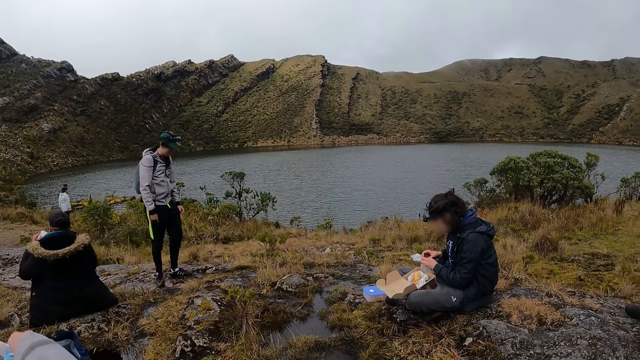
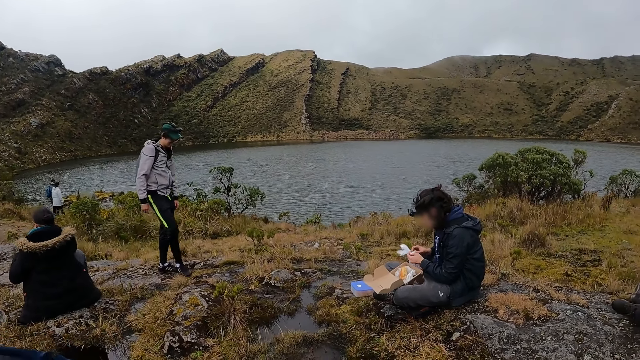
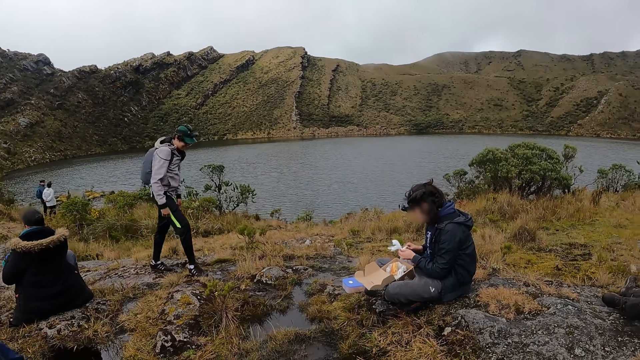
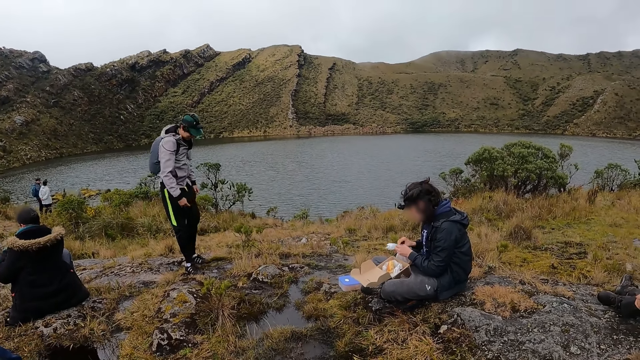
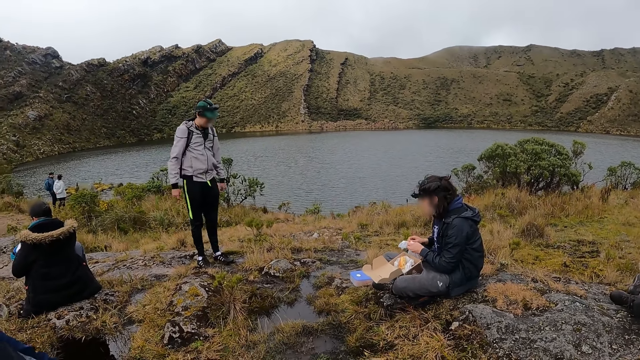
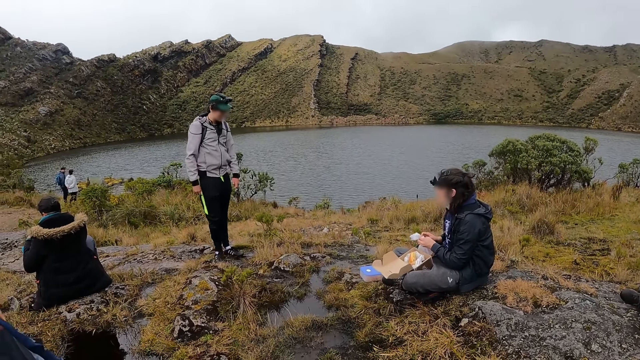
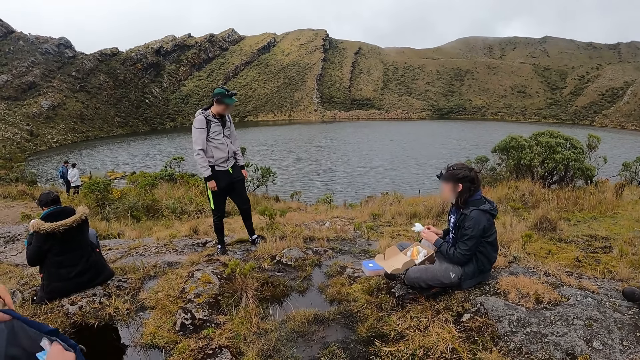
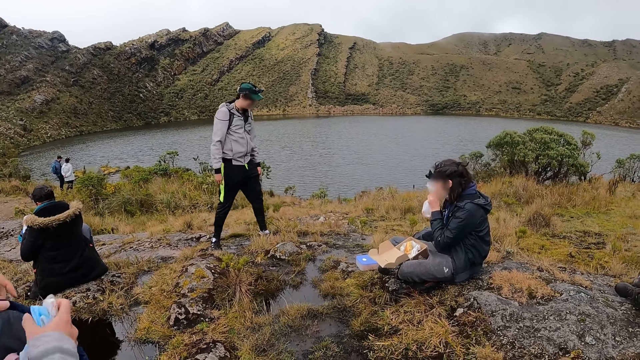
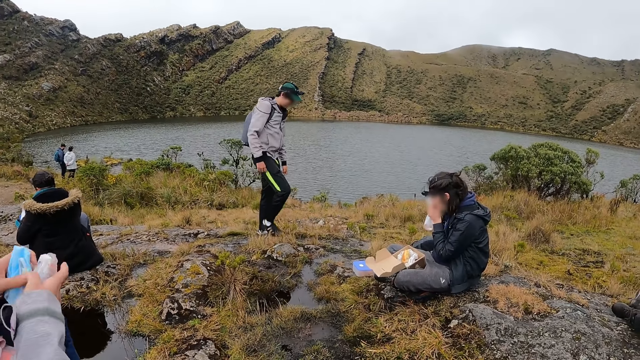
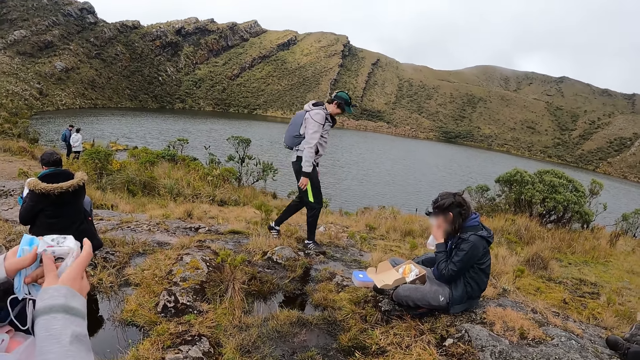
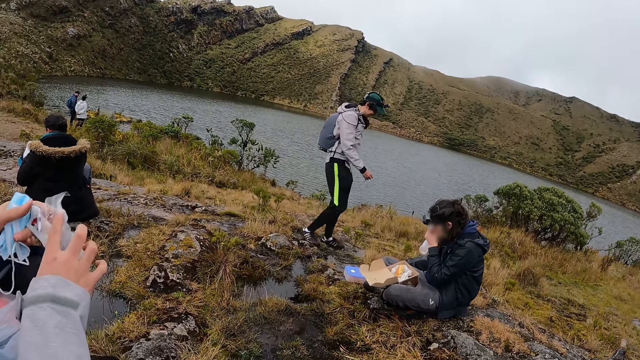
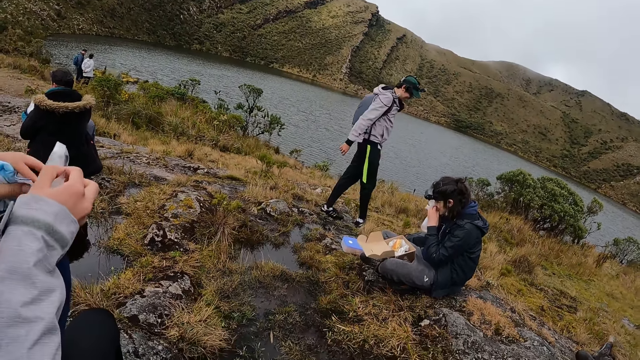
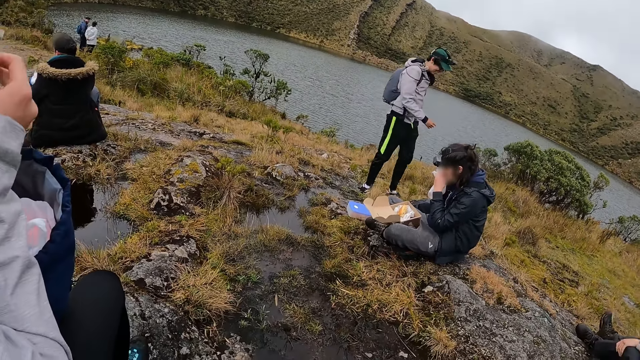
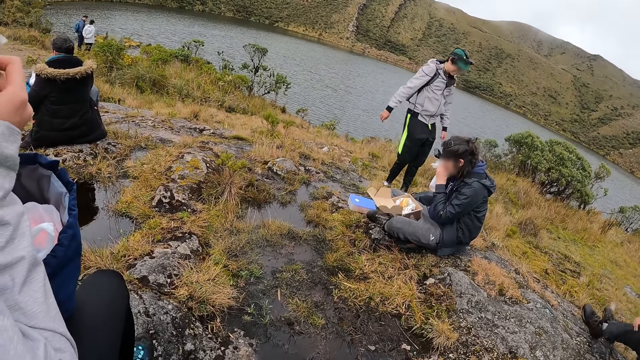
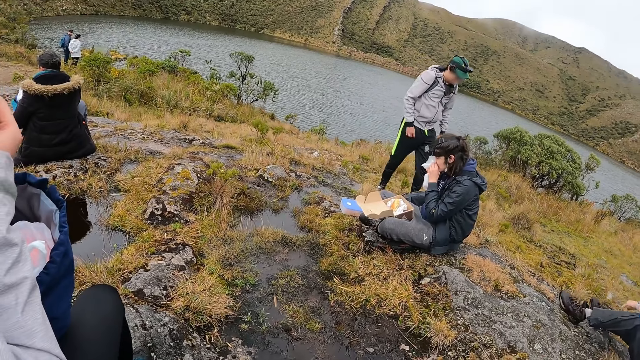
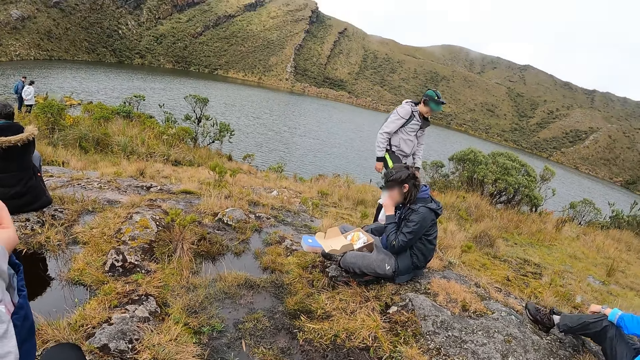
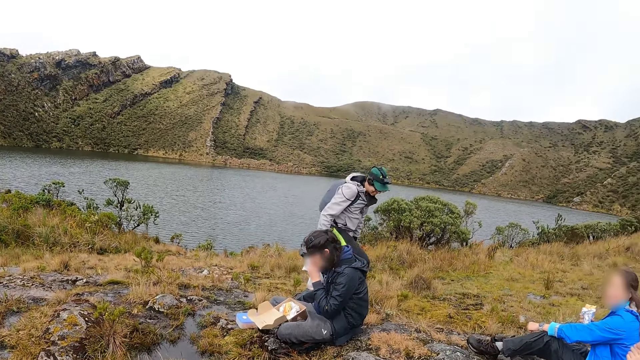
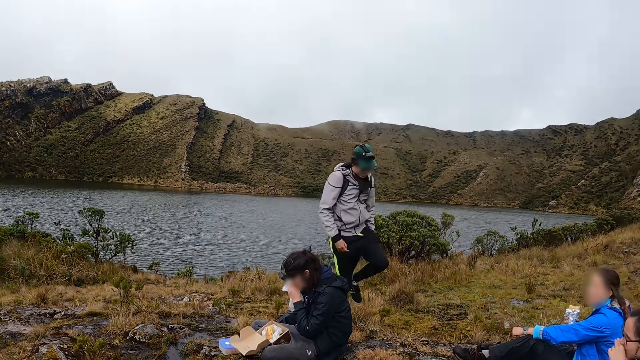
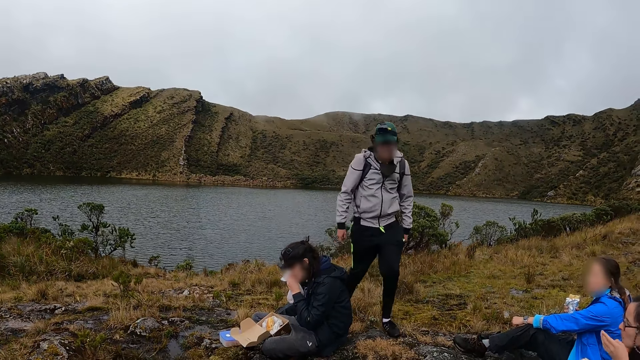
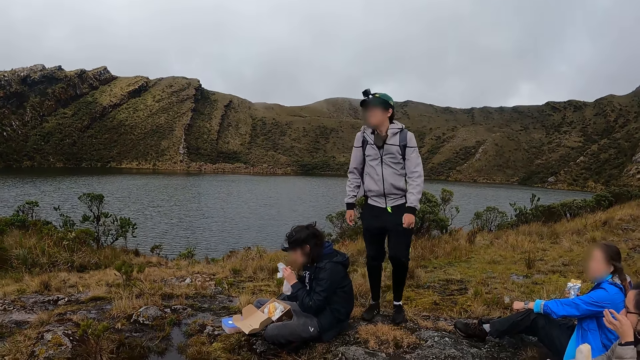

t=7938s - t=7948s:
The woman puts the food in her hands into her mouth. Another woman passes the nose mask in her right hand to her left hand.

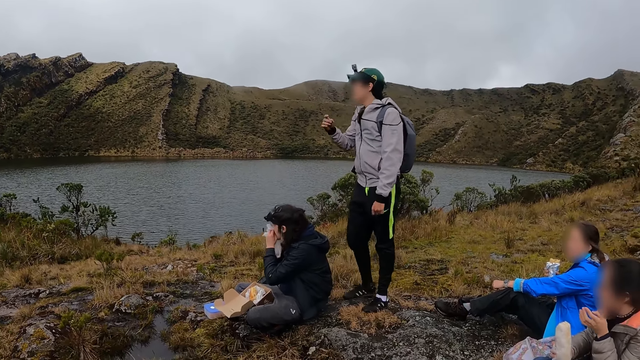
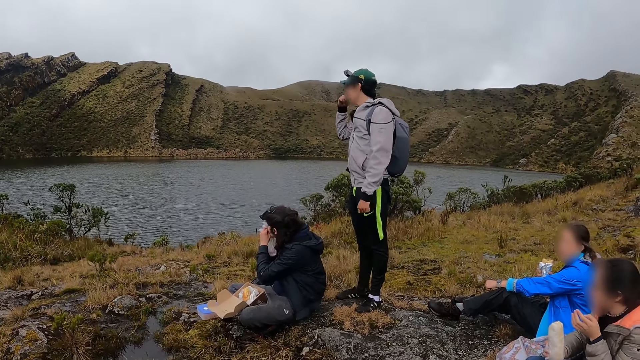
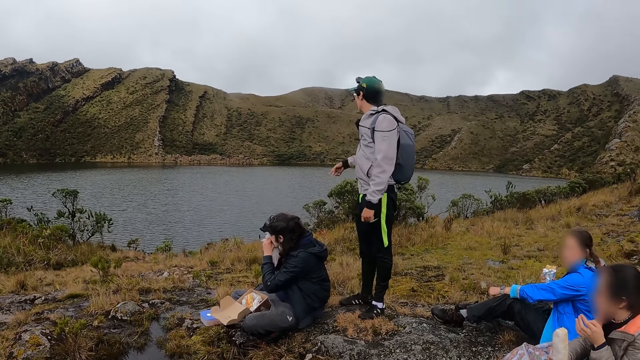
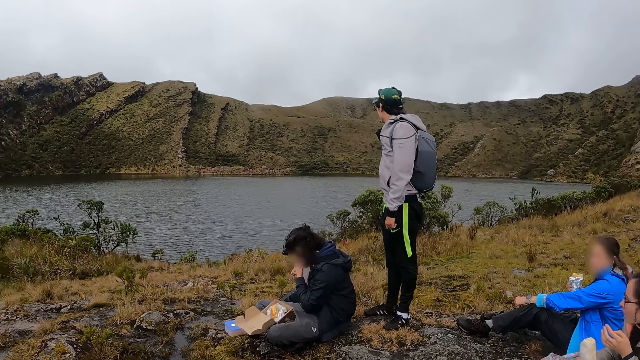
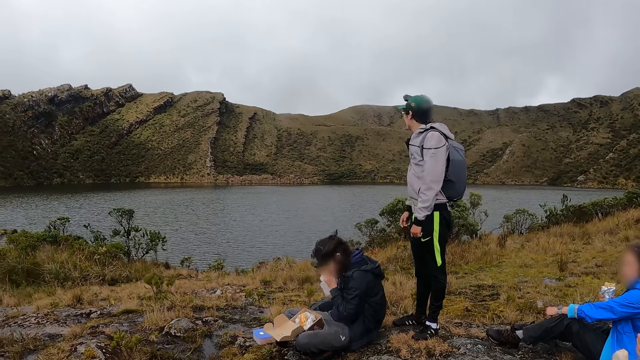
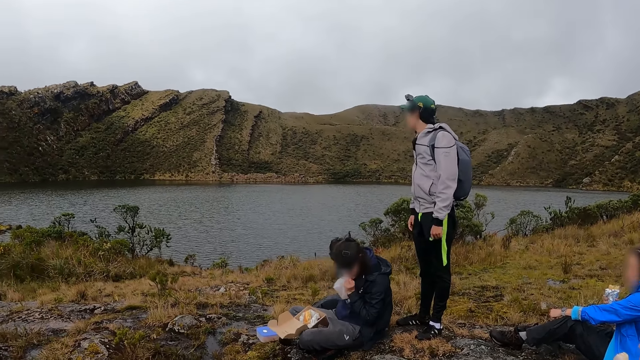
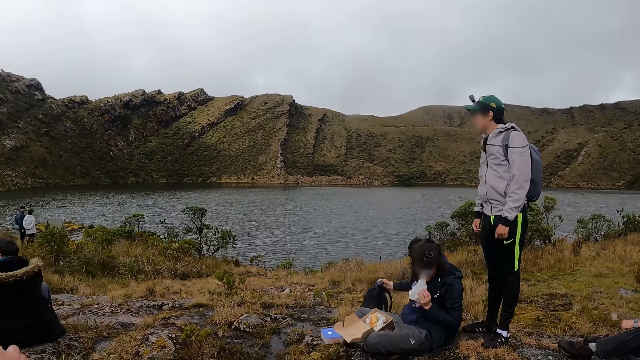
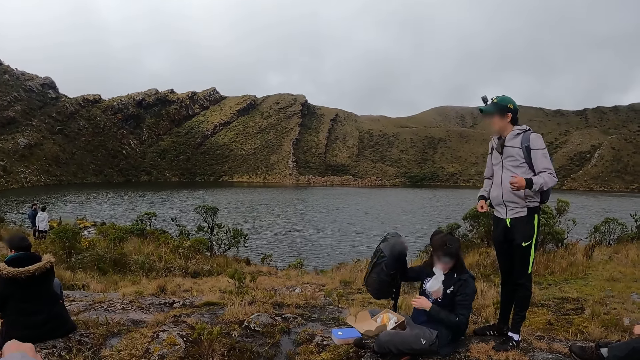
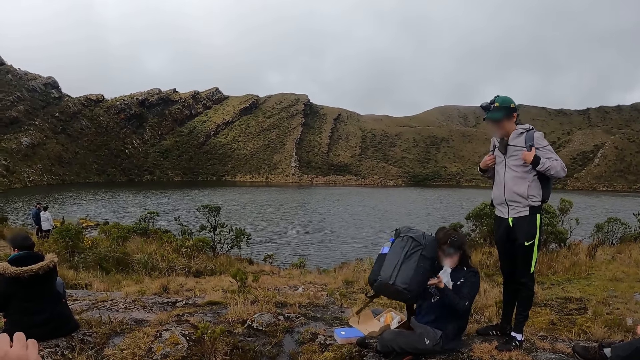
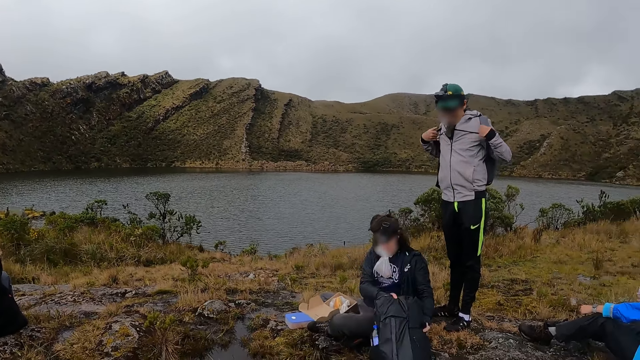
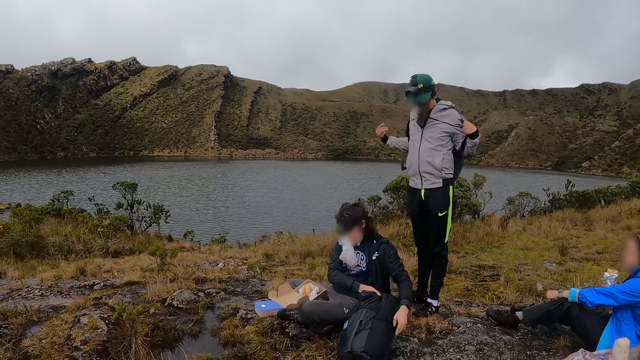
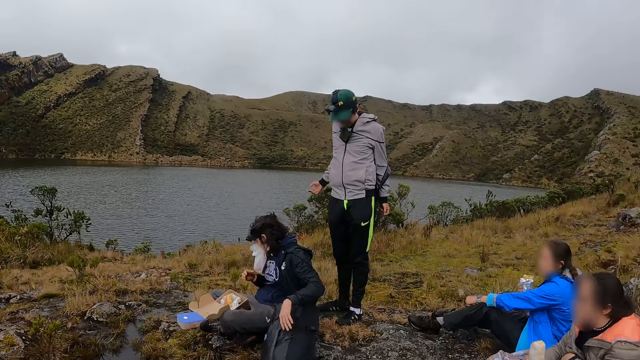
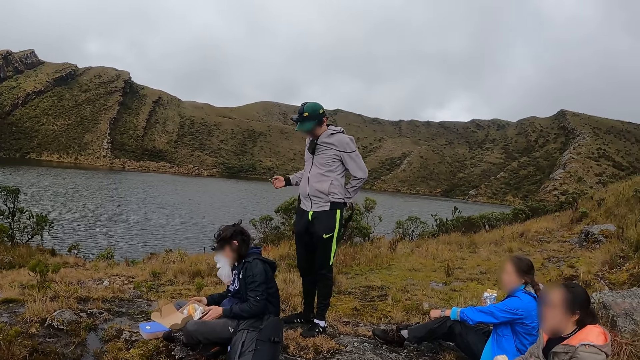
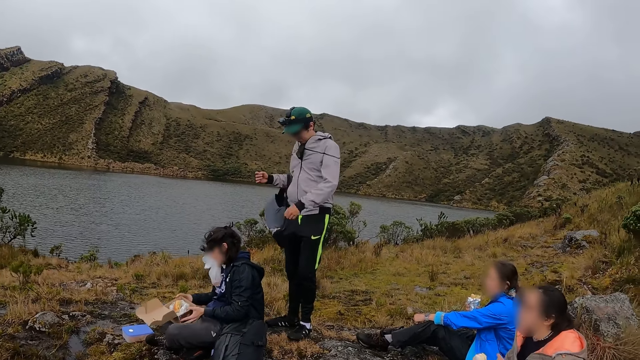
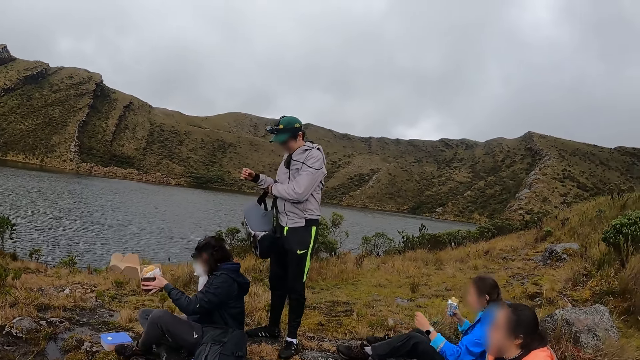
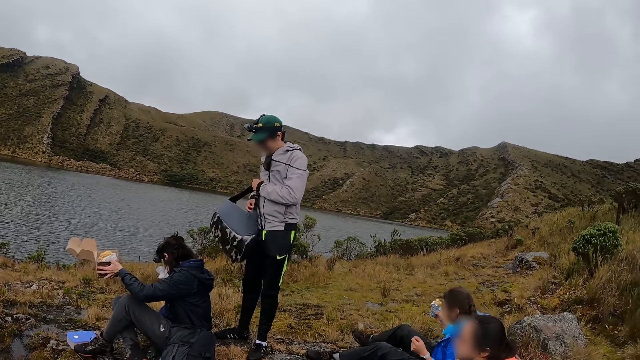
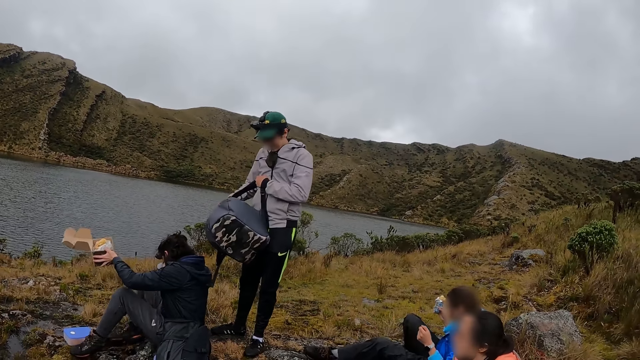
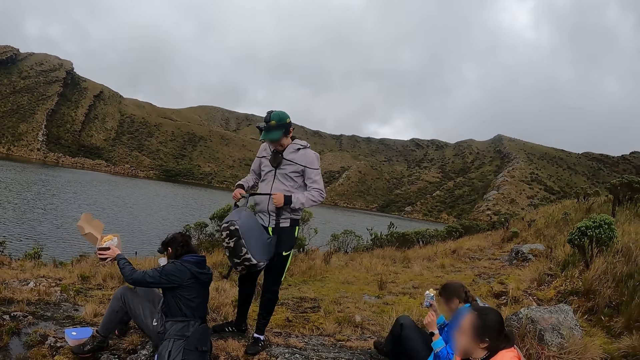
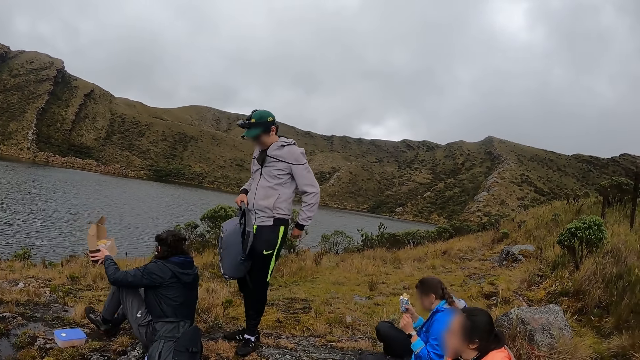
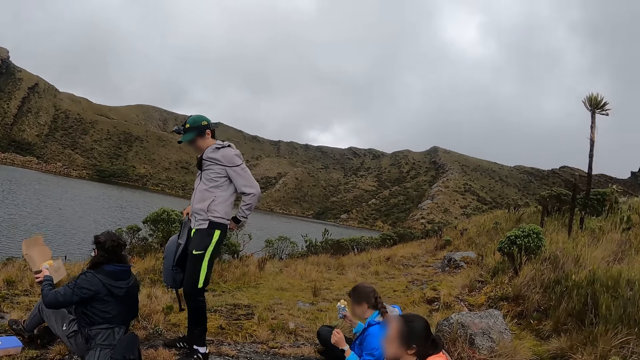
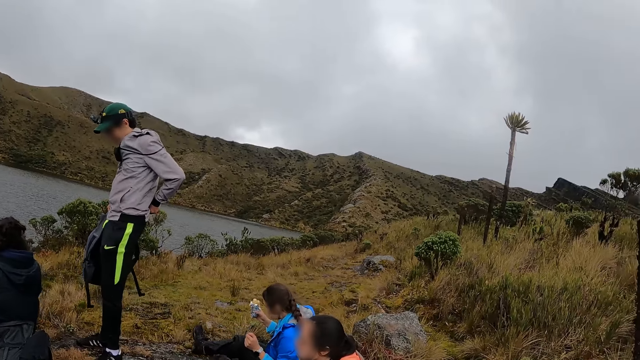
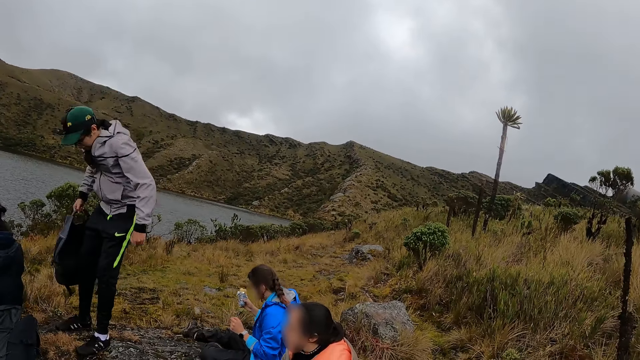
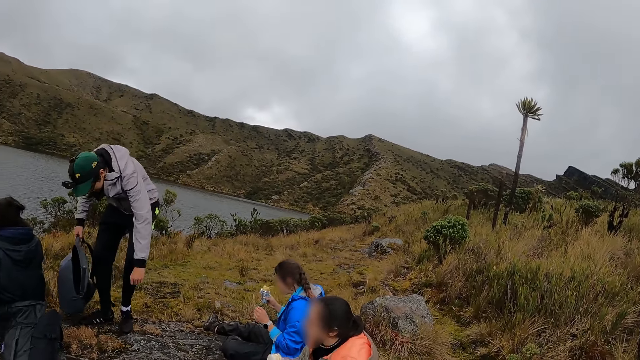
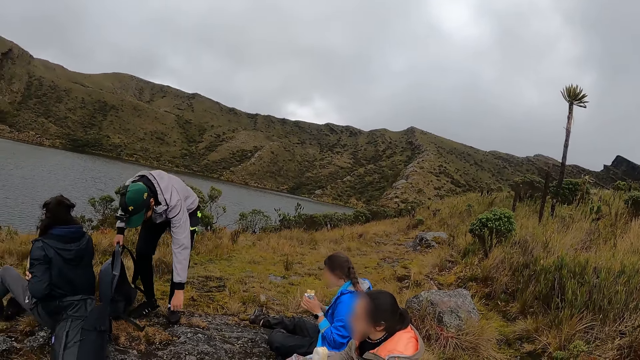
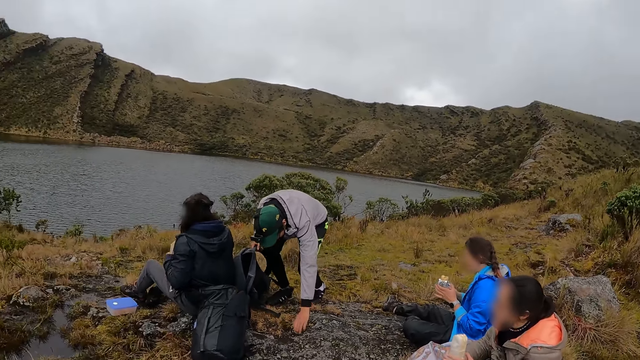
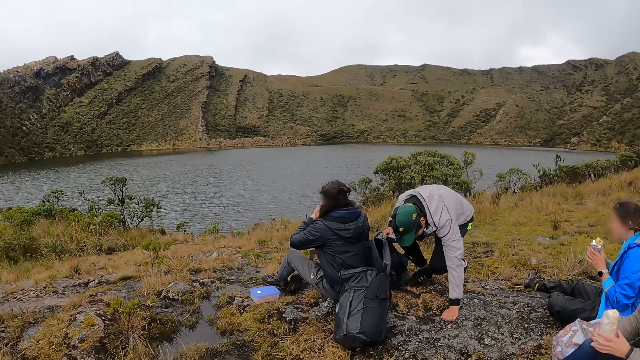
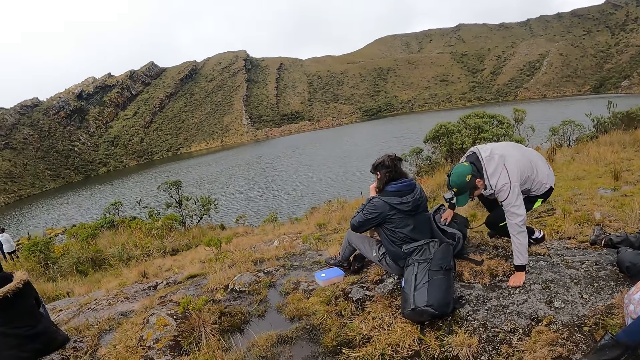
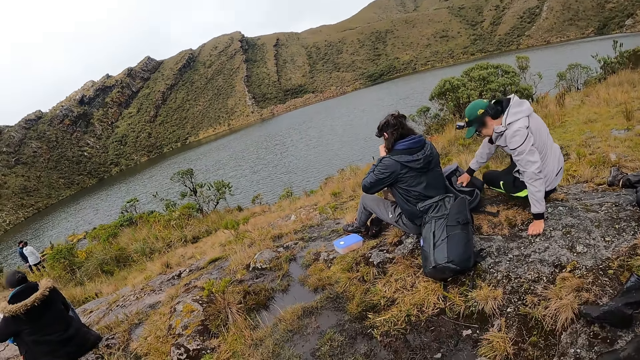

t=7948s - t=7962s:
The woman picks up her bag from the floor with her right hand. The woman drops the bag on the floor with her hands. The woman picks up the carton from the floor with her hands.
